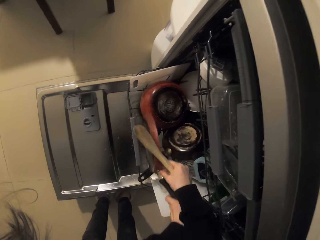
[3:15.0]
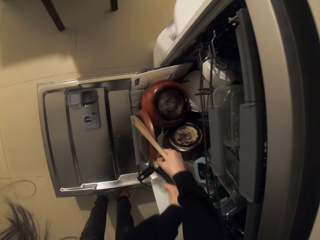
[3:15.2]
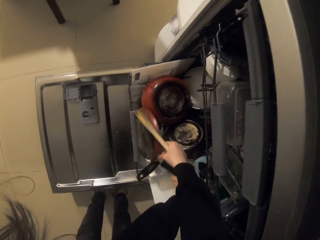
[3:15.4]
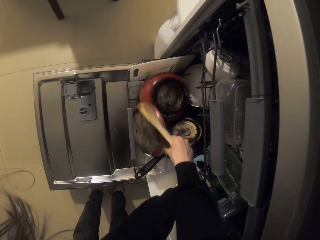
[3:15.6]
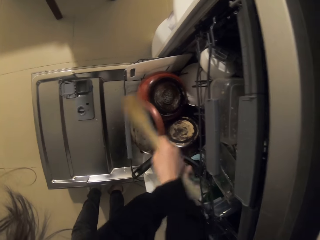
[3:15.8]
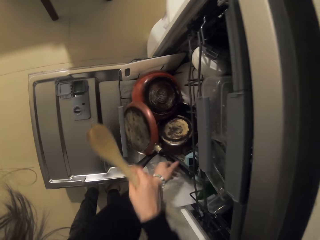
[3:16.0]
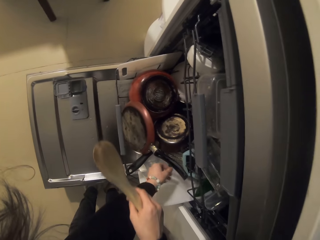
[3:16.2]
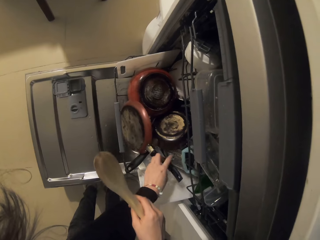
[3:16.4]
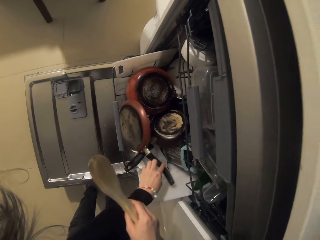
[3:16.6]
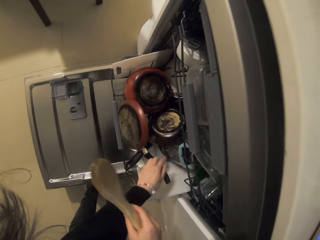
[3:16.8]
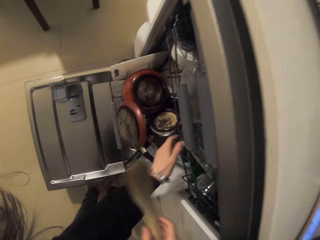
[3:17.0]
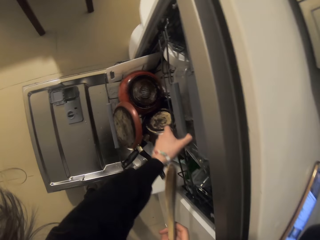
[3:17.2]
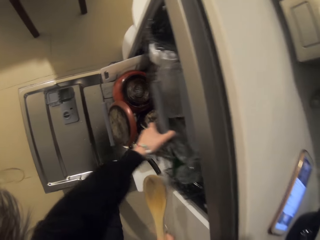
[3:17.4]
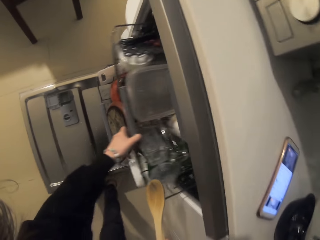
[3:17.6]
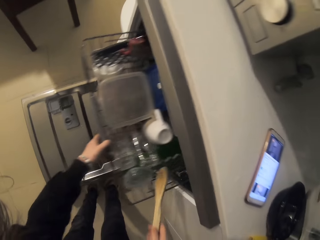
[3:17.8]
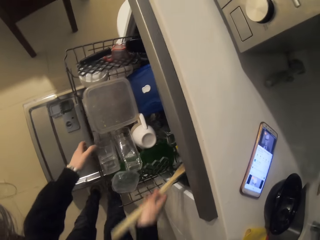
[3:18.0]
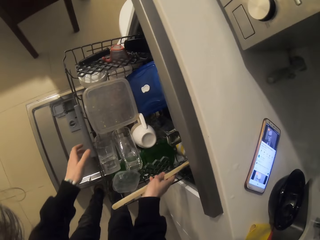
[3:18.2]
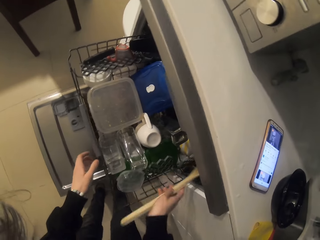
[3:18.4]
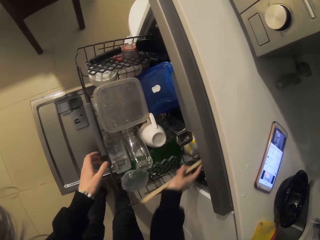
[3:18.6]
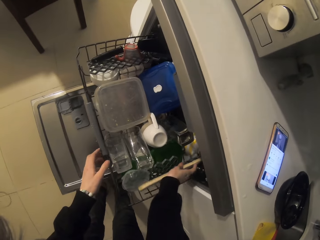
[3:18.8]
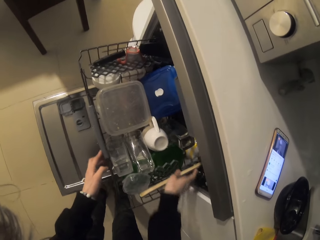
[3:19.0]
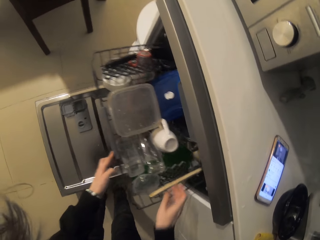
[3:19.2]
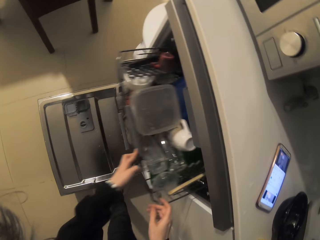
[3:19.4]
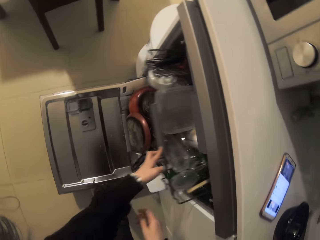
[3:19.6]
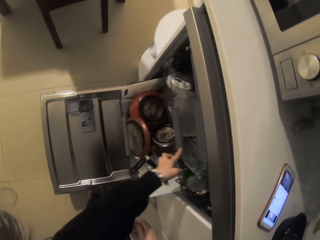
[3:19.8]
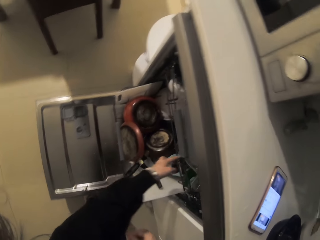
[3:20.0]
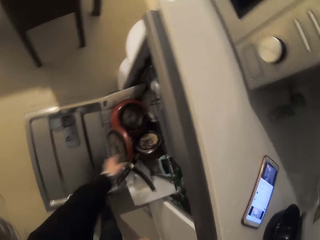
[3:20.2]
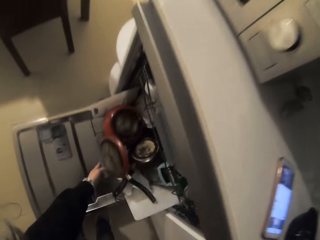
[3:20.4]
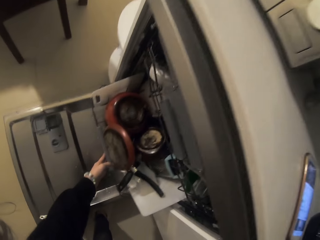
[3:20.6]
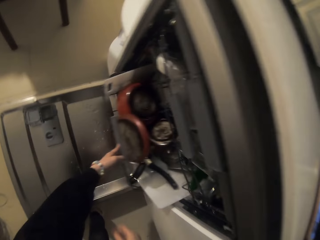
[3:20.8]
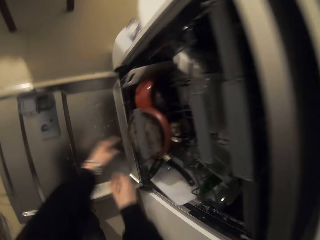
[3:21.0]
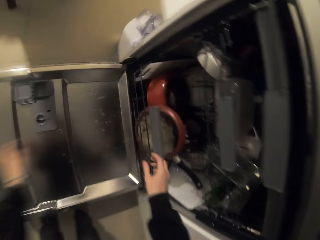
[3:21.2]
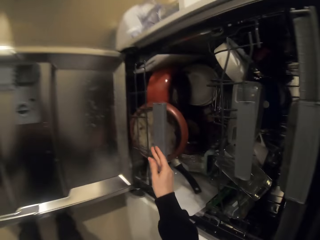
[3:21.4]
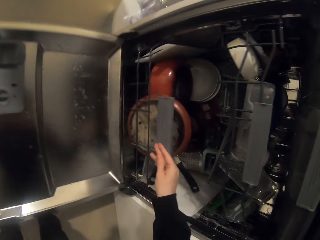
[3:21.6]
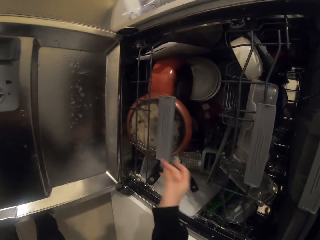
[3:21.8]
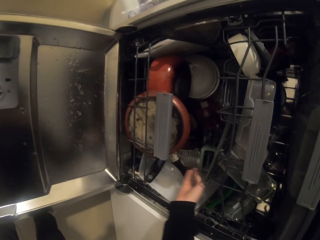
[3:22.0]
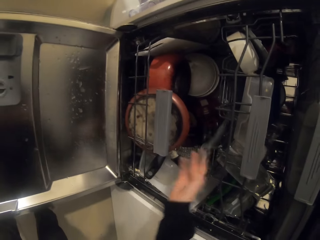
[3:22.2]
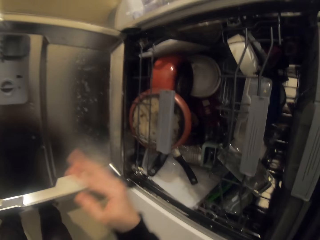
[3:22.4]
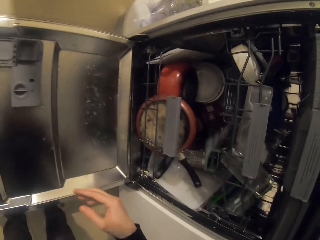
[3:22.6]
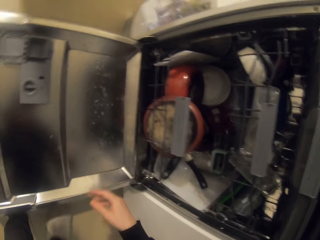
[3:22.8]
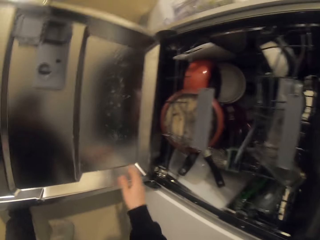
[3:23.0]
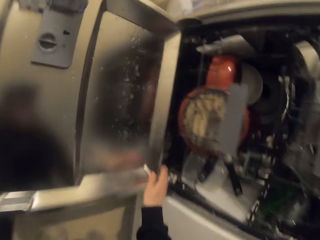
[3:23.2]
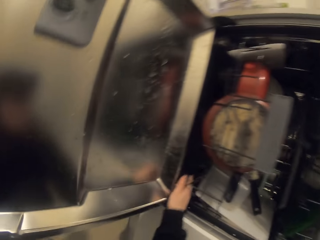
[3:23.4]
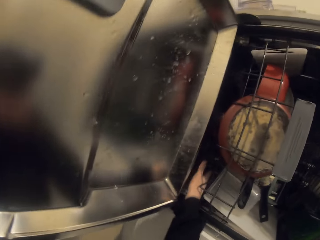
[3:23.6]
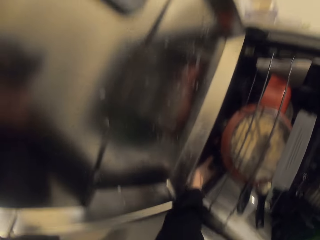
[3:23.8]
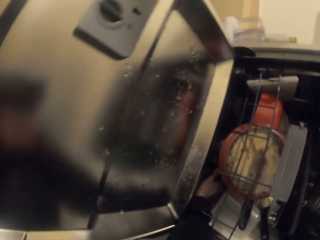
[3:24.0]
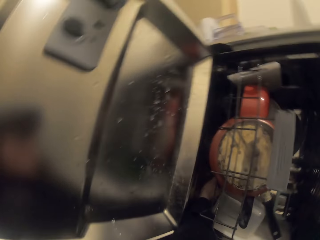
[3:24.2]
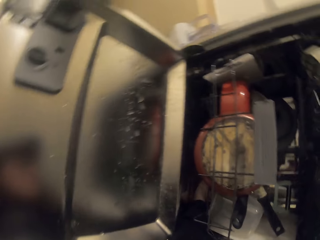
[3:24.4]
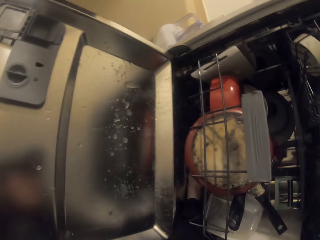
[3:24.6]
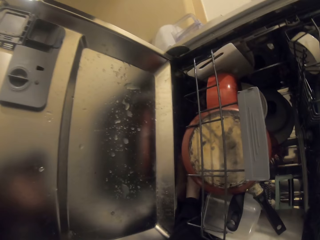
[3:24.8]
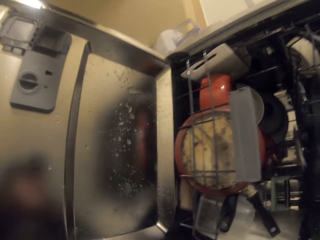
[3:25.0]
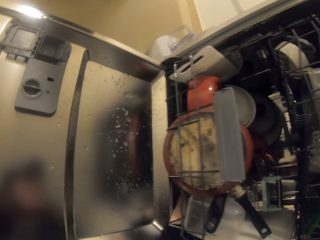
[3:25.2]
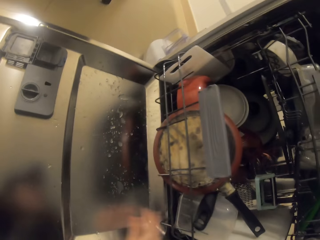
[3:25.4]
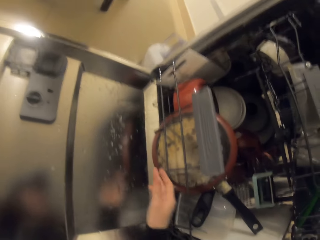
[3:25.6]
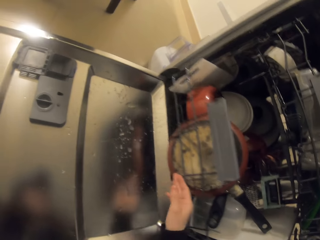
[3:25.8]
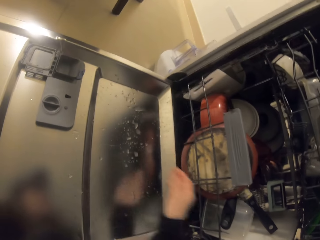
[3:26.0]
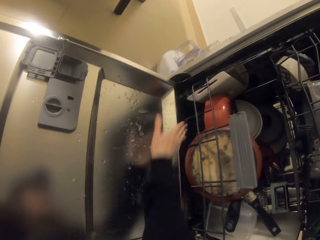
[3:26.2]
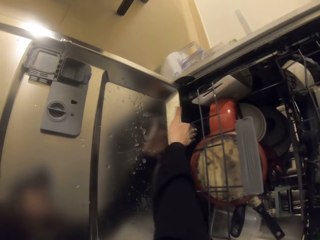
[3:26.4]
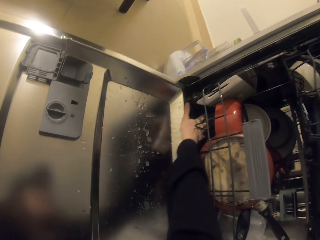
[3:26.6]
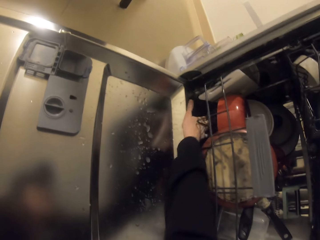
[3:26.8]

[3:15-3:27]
The camera wearer pulls a tray. They put the wooden flat spoon on the tray. They push the tray. They push the tray again. They roll something in the dishwasher machine.

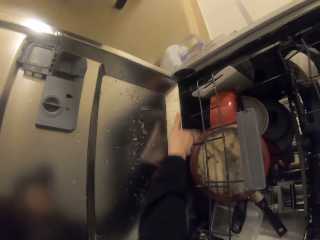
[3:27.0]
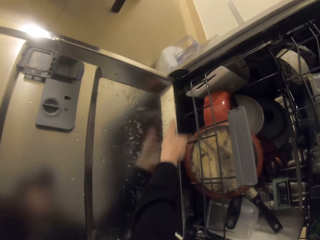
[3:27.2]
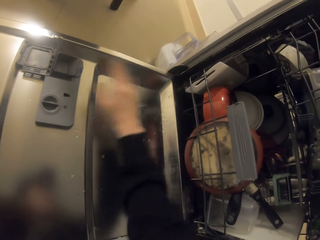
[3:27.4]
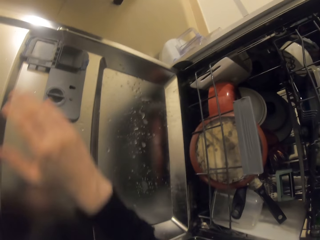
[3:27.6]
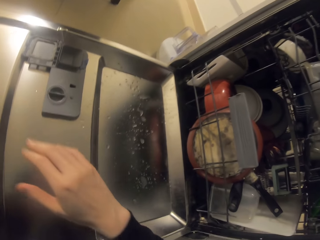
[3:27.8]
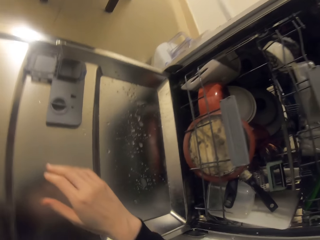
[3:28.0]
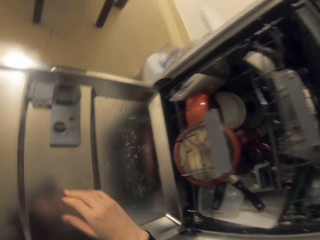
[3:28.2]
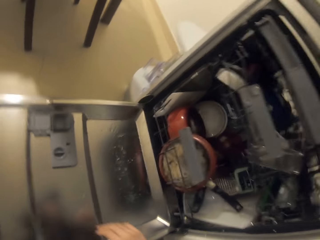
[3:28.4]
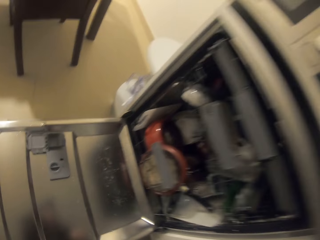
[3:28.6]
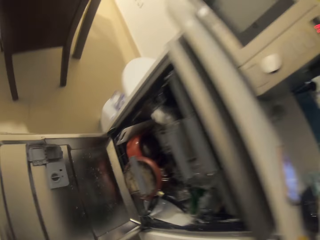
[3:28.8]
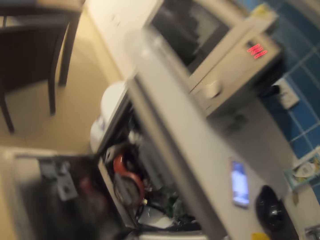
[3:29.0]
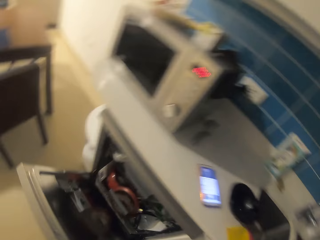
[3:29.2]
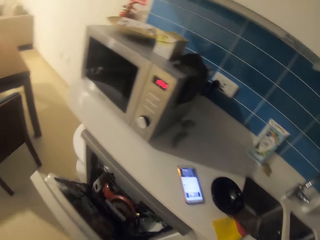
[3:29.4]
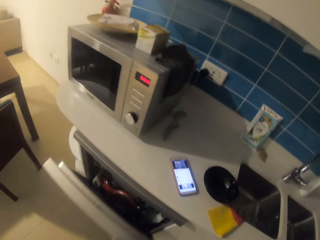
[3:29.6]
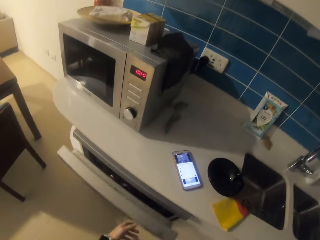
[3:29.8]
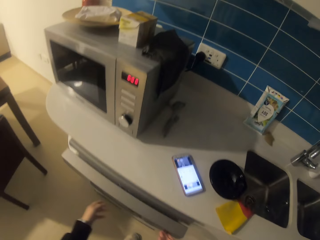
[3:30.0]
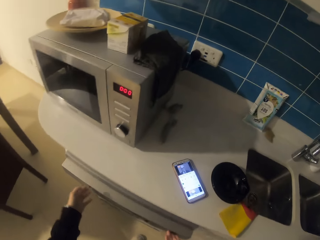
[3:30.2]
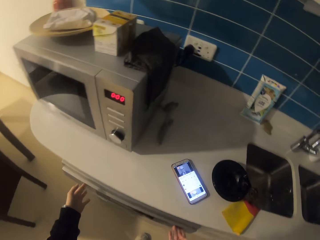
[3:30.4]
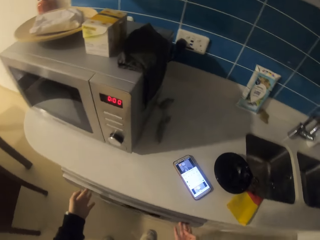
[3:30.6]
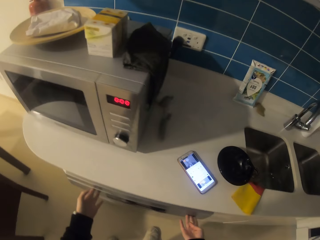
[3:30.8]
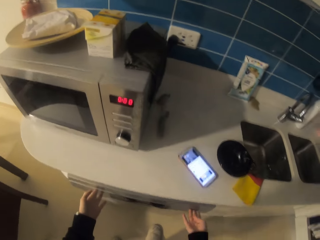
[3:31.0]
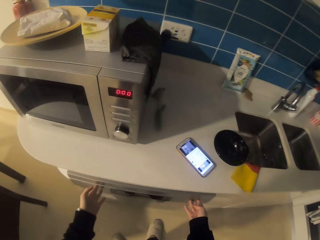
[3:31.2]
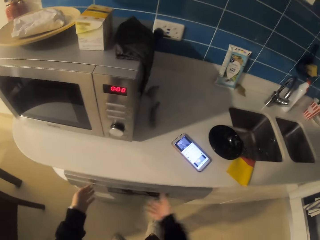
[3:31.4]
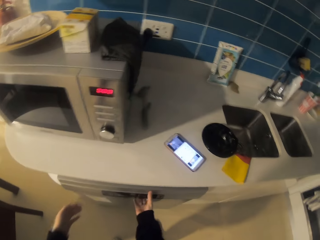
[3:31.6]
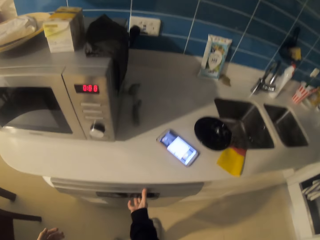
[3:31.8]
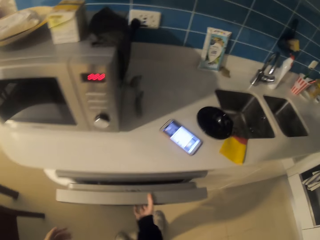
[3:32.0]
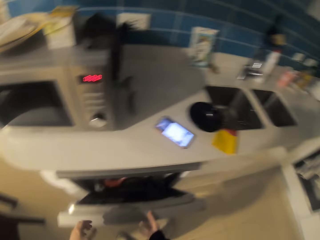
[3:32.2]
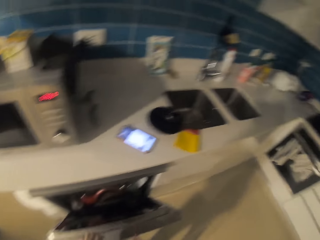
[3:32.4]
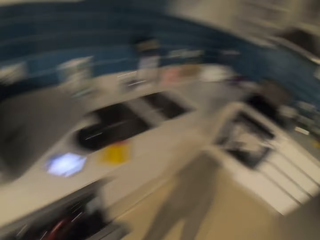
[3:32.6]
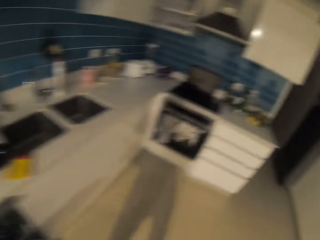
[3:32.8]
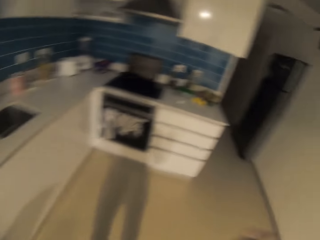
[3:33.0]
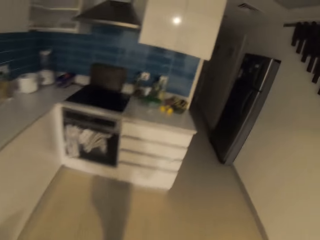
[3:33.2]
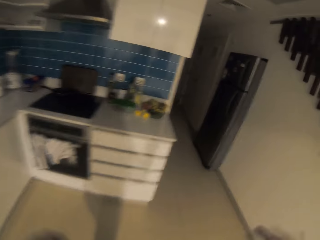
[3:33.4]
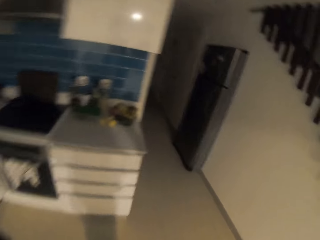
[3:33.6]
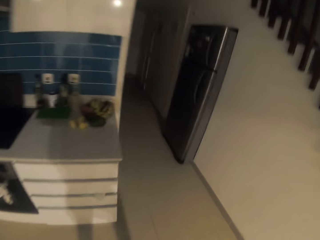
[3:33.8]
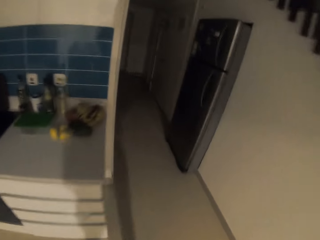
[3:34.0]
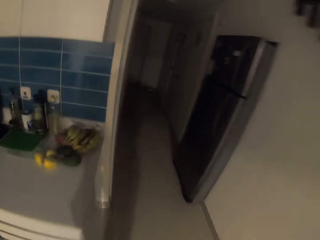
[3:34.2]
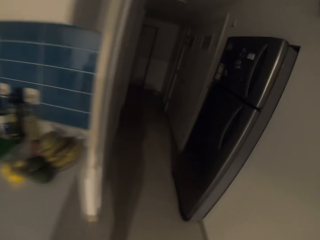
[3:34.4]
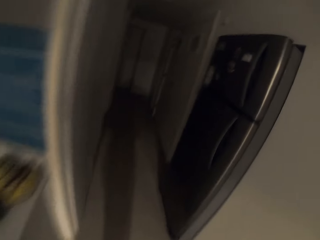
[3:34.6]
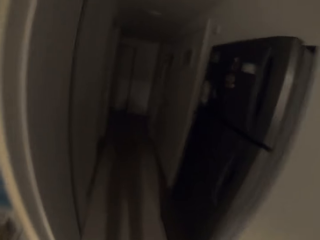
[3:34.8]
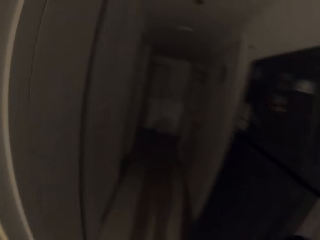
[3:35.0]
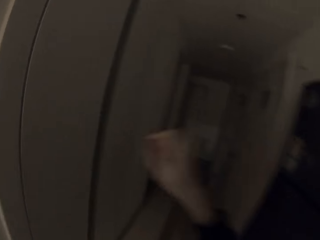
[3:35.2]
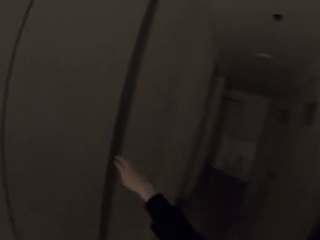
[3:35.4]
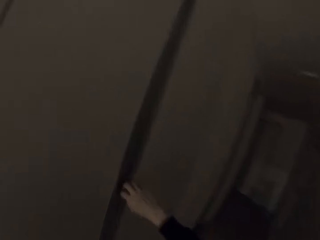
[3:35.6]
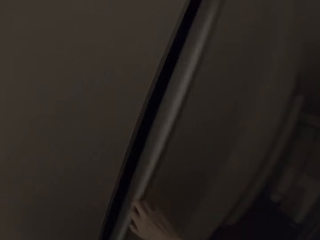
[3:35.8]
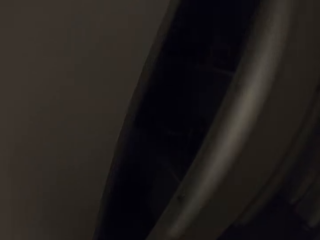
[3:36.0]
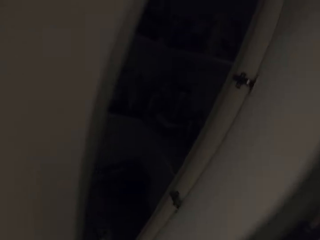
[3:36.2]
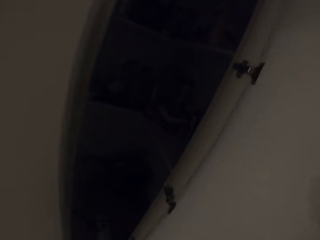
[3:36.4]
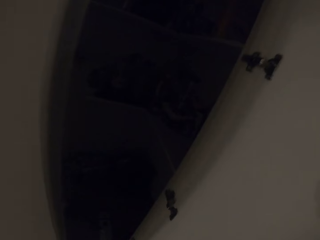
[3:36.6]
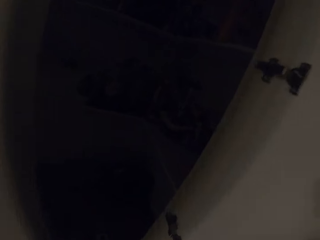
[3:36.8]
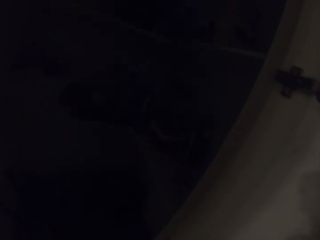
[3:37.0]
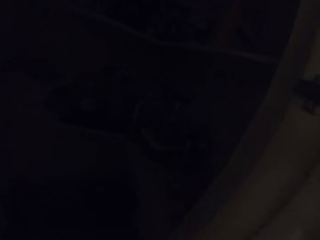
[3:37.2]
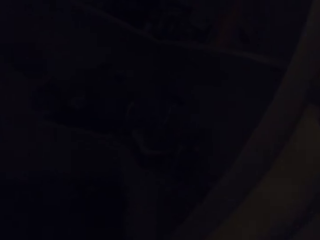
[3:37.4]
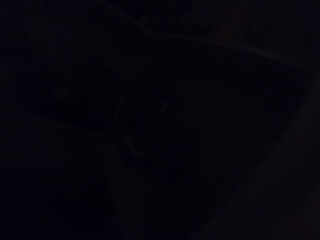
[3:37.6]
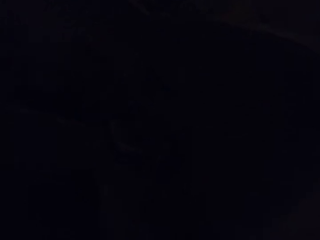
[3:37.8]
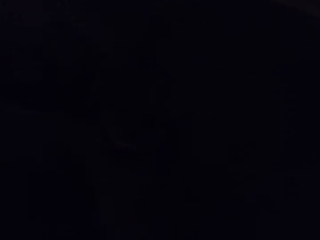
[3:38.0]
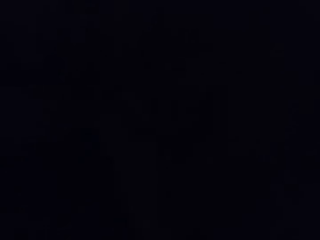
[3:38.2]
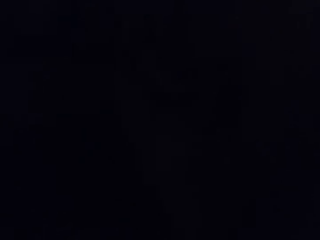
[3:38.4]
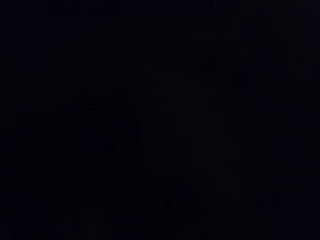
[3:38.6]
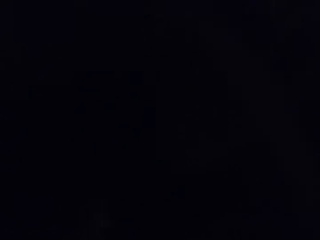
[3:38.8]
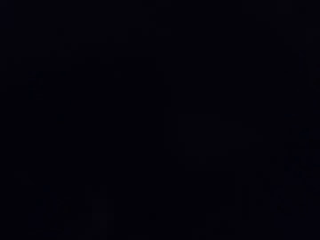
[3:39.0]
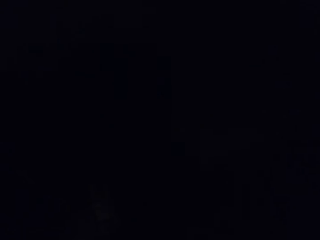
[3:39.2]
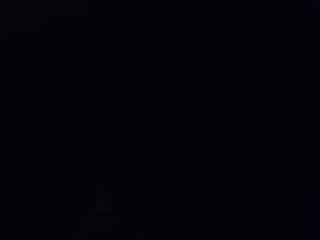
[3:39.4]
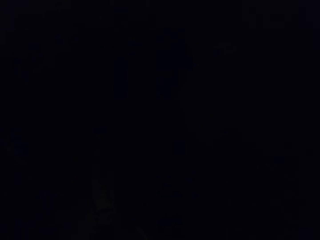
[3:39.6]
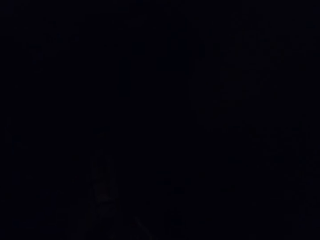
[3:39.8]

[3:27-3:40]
The camera wearer closes the washing machine door. They open the washing machine door. They walk around the house. They open a door, enter a room, and do something in the room.
